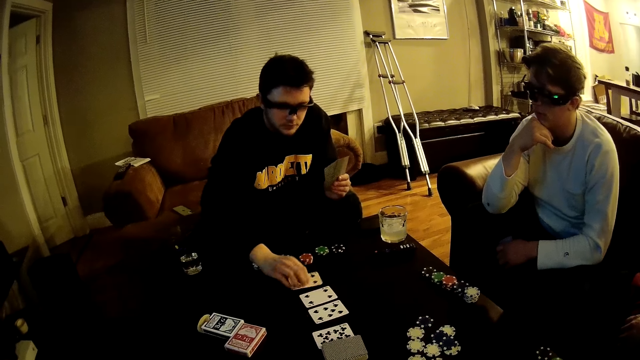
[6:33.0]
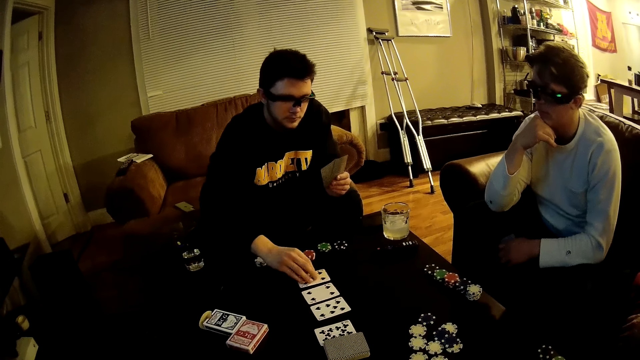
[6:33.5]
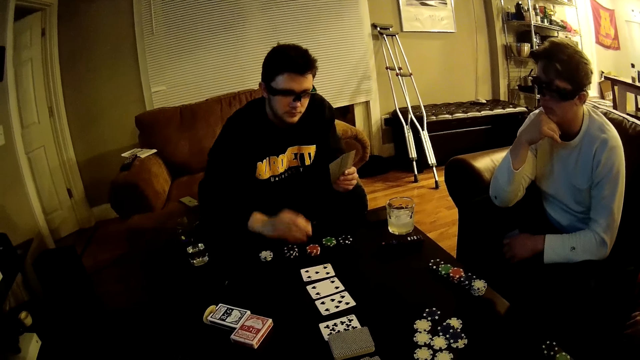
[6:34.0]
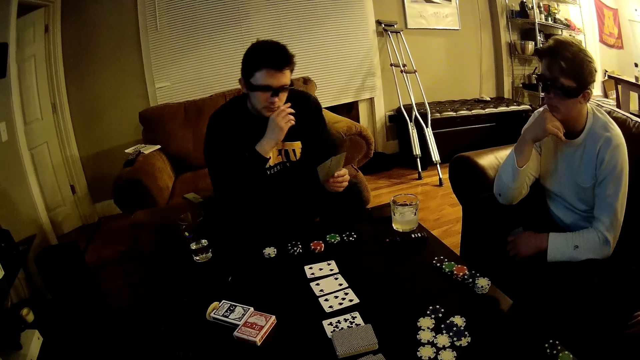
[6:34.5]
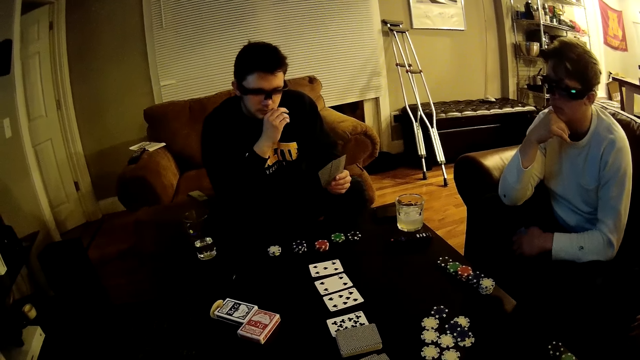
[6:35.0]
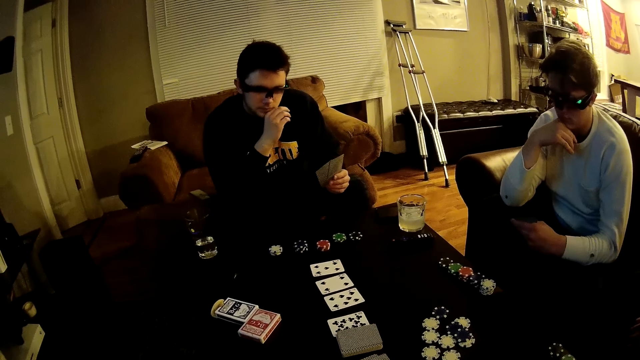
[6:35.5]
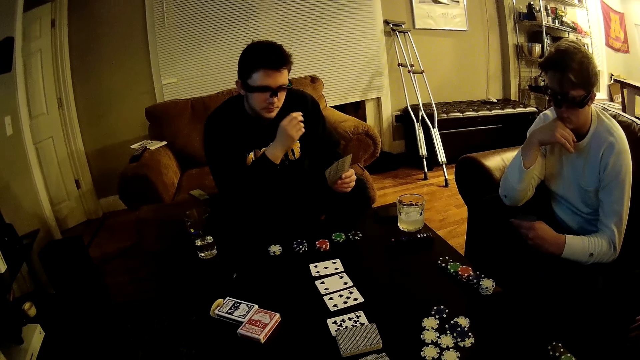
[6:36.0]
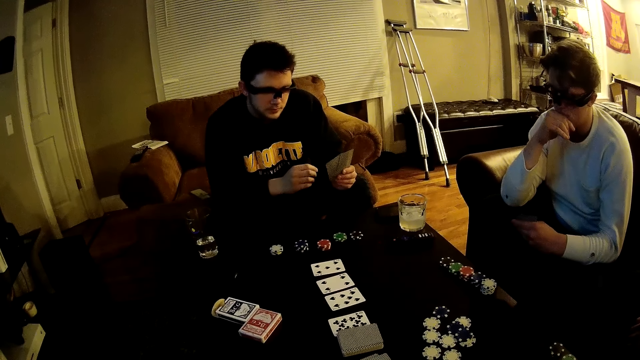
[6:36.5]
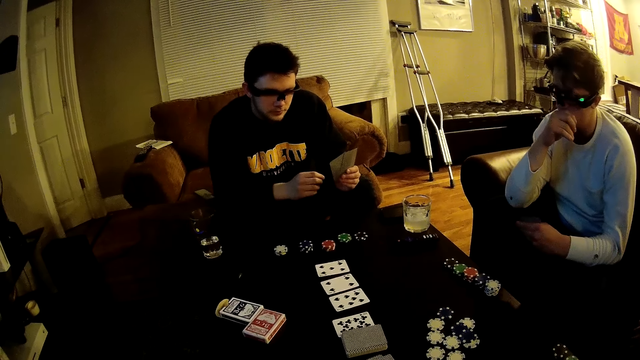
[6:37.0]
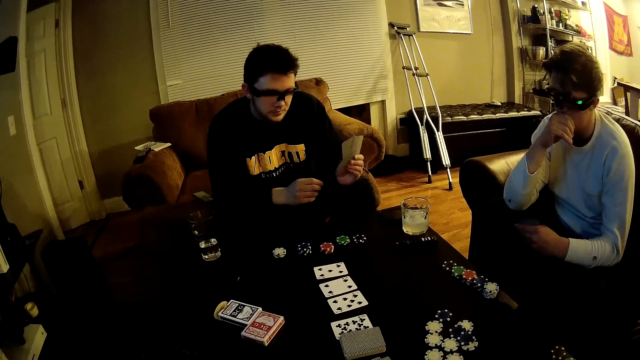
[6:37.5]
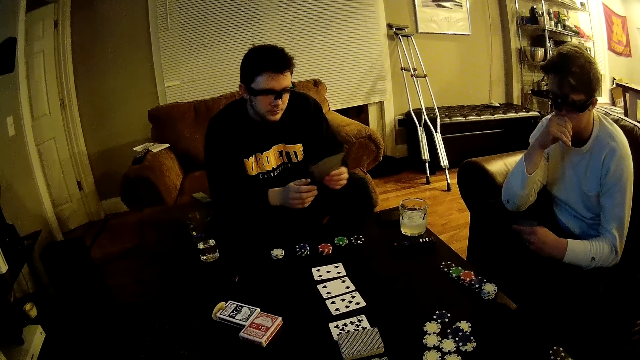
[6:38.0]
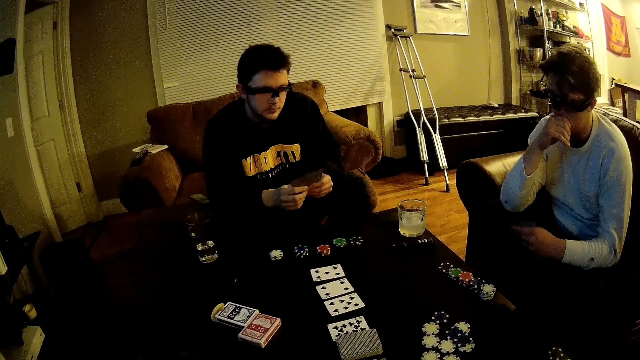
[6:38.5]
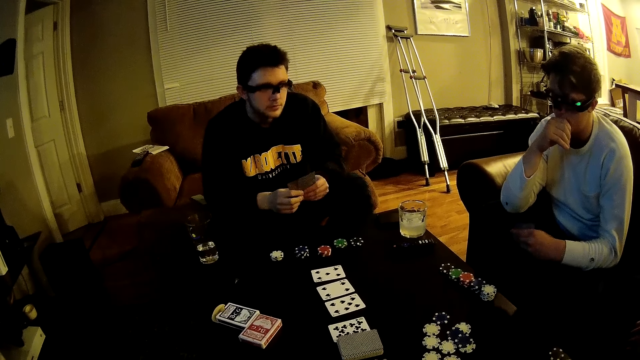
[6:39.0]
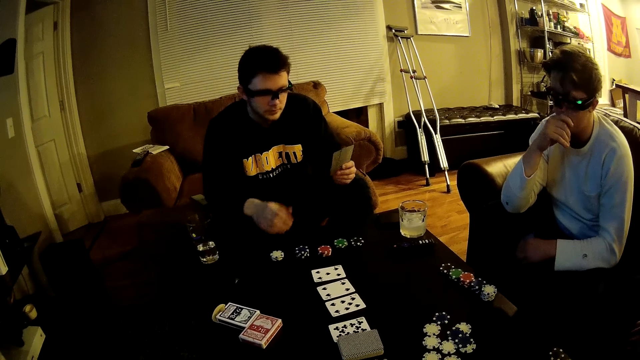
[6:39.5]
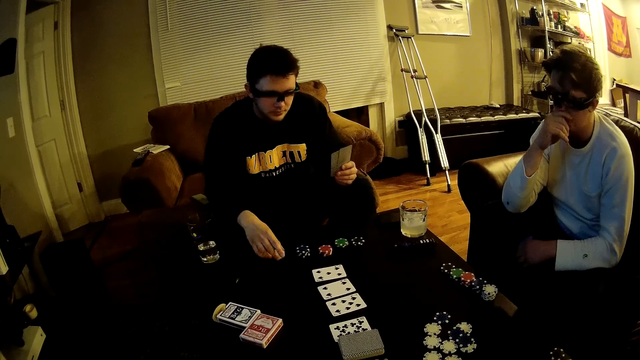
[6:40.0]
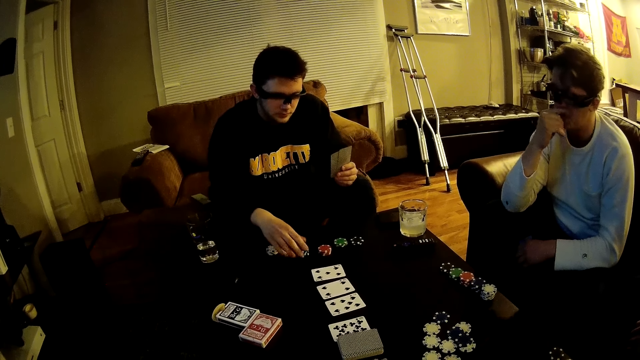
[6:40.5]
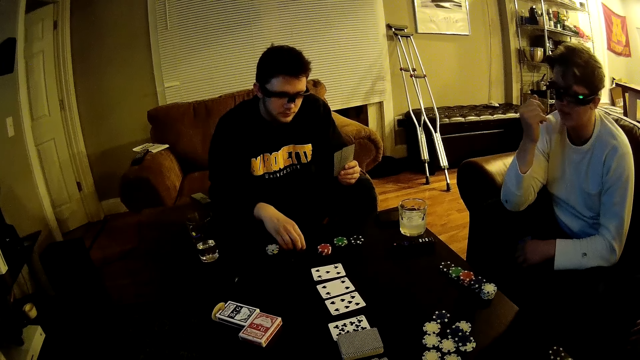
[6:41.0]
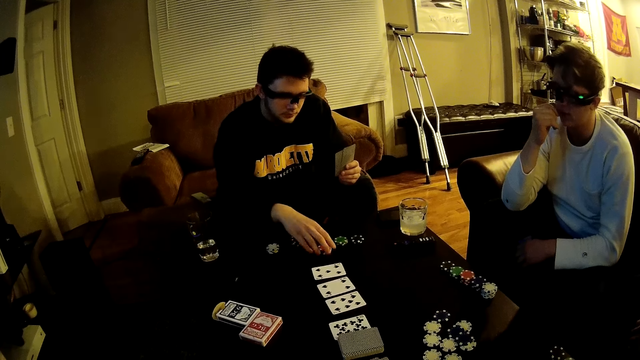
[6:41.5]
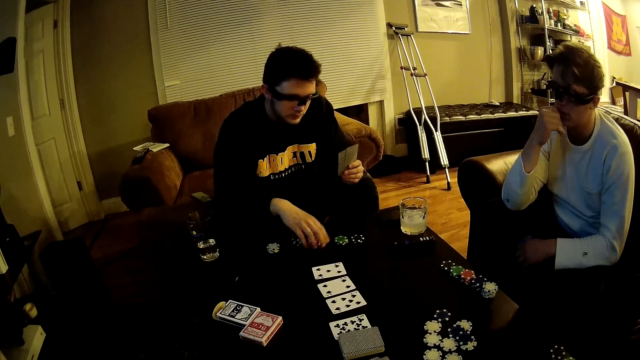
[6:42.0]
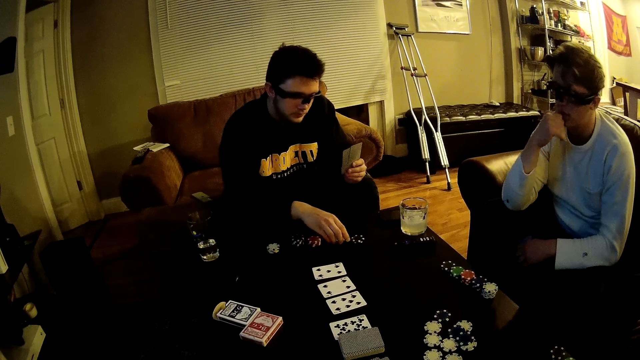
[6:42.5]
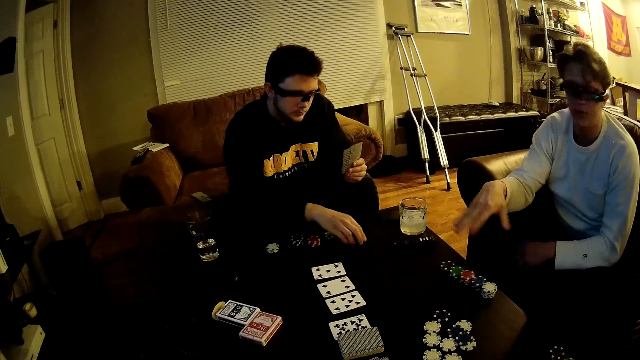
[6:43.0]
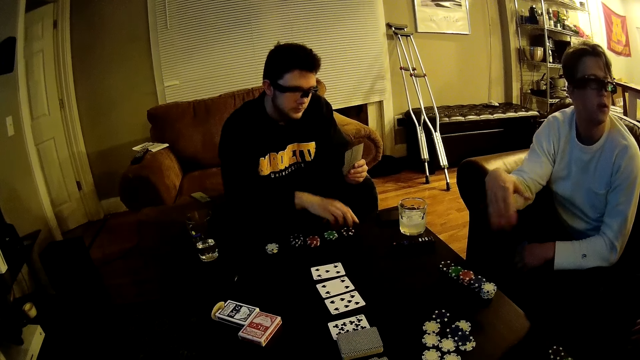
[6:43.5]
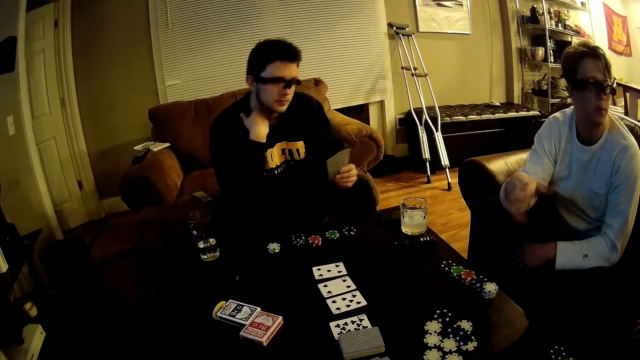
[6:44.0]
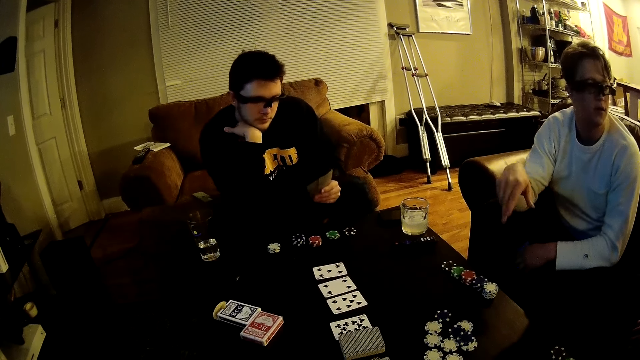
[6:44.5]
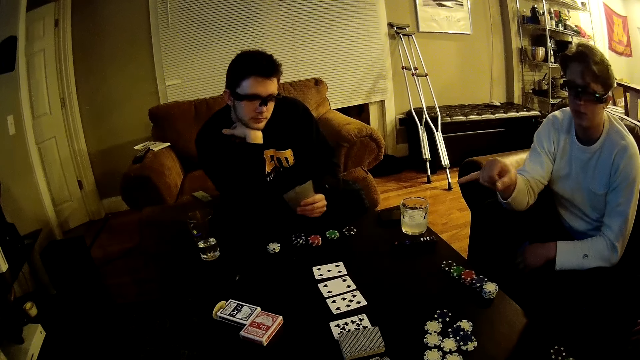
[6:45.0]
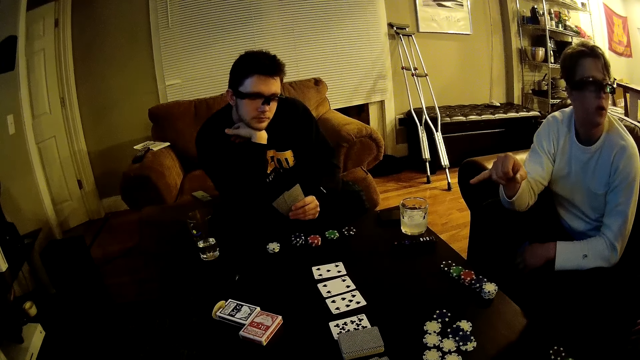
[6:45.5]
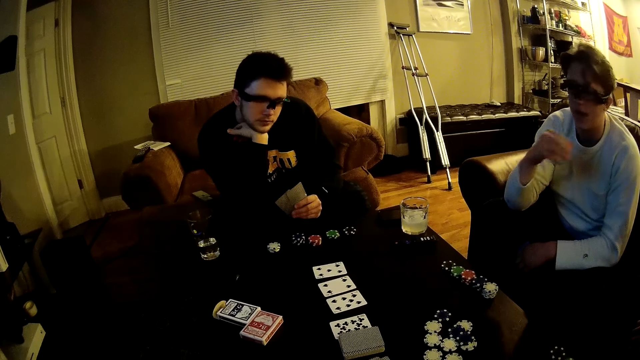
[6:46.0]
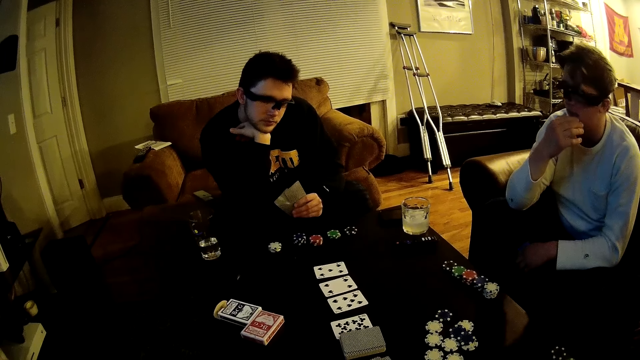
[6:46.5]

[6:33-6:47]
A man places the card in his right hand on the table. He touches his face with his right hand. He moves a stack of poker chips on the table with his right hand repeatedly.

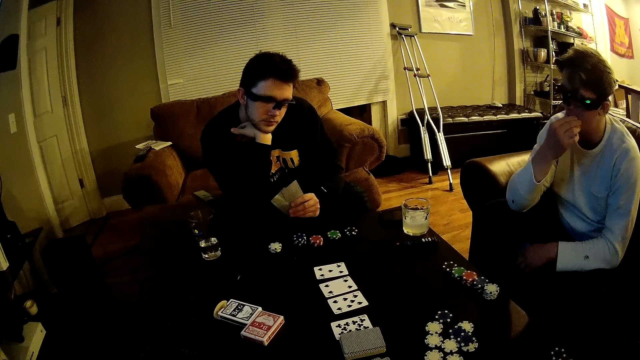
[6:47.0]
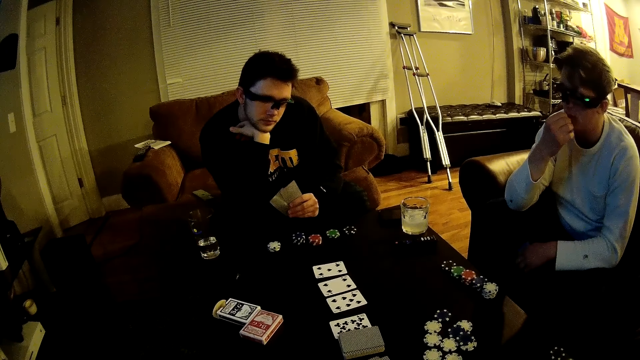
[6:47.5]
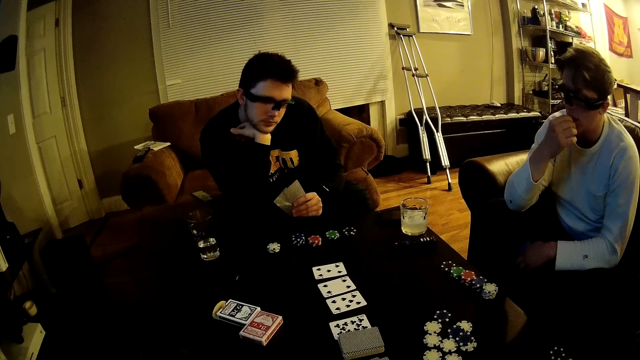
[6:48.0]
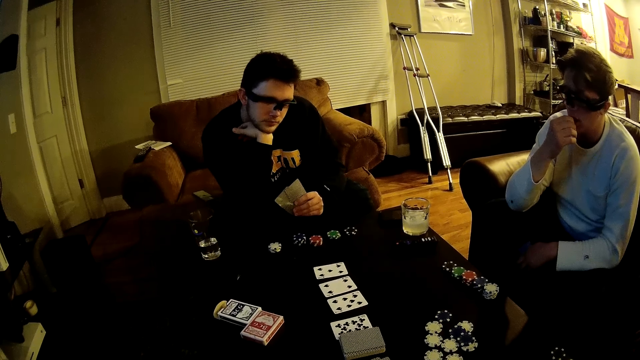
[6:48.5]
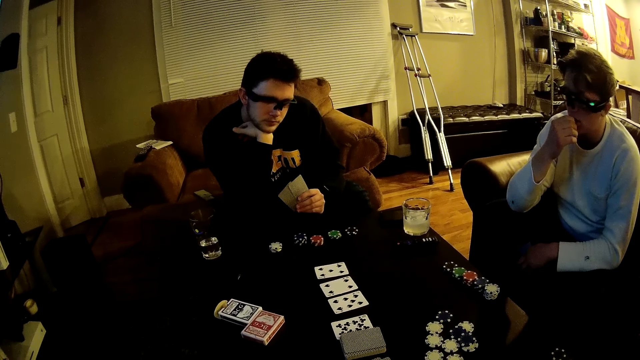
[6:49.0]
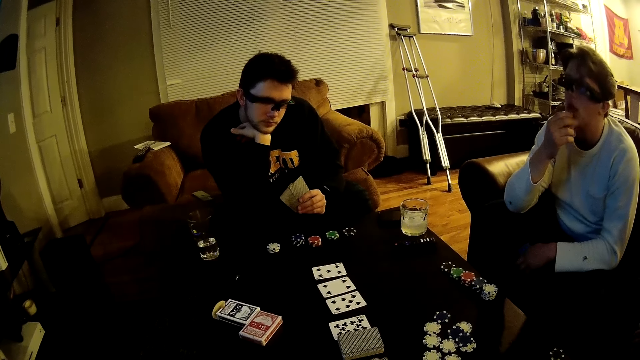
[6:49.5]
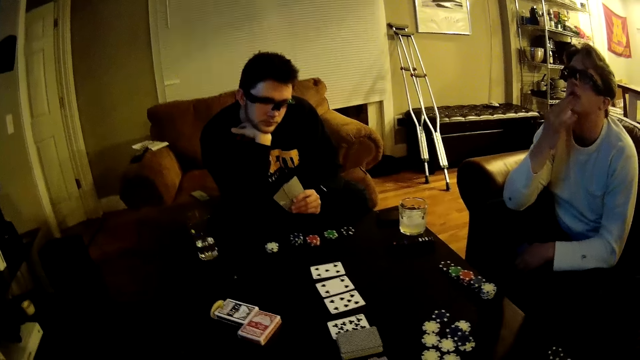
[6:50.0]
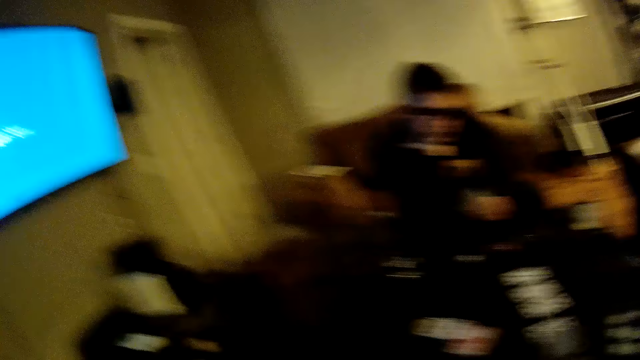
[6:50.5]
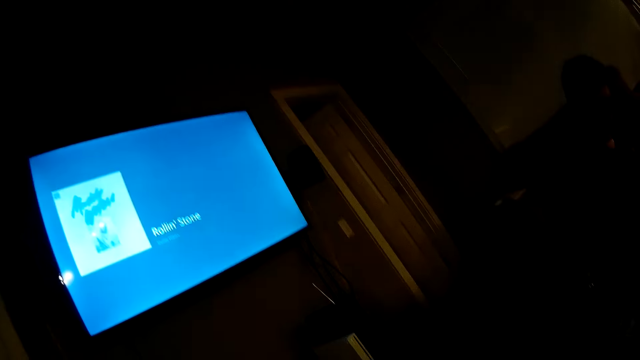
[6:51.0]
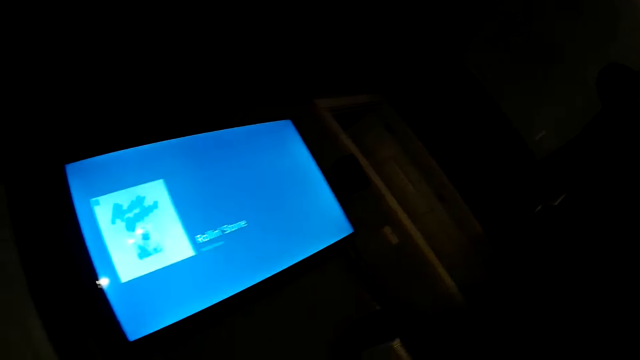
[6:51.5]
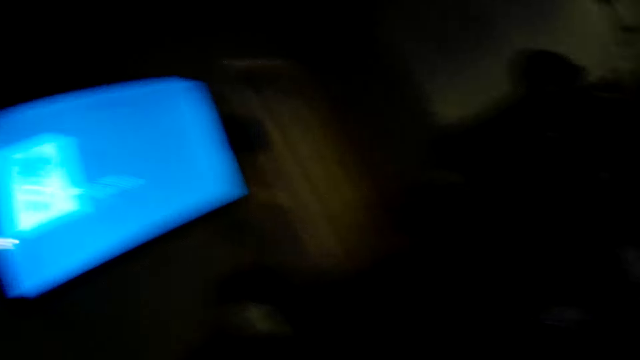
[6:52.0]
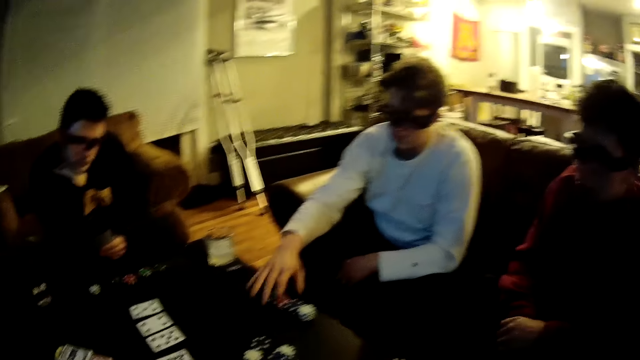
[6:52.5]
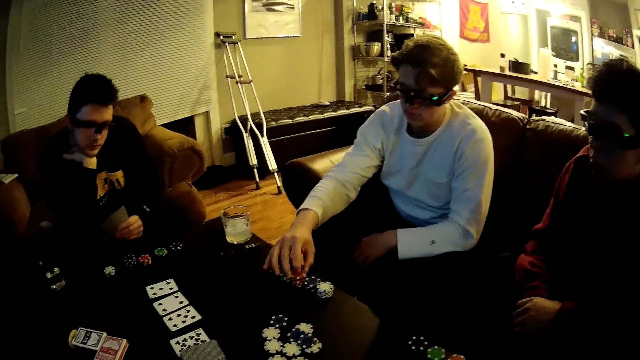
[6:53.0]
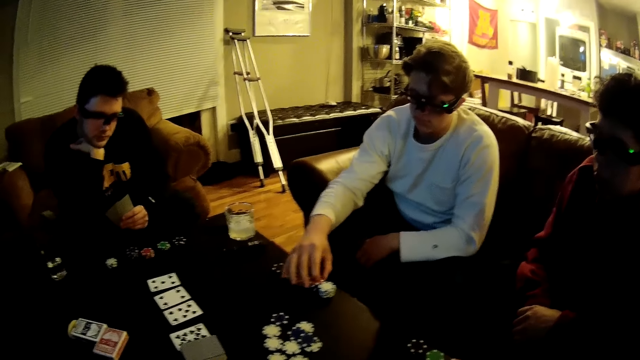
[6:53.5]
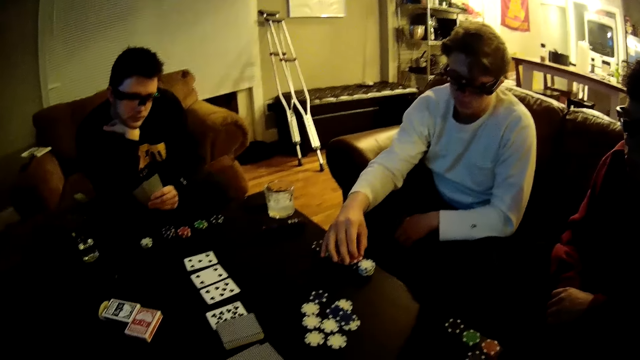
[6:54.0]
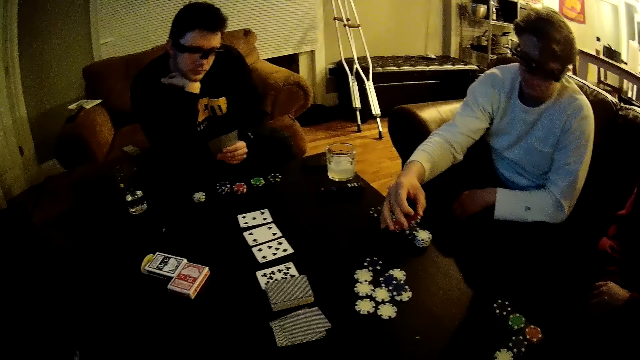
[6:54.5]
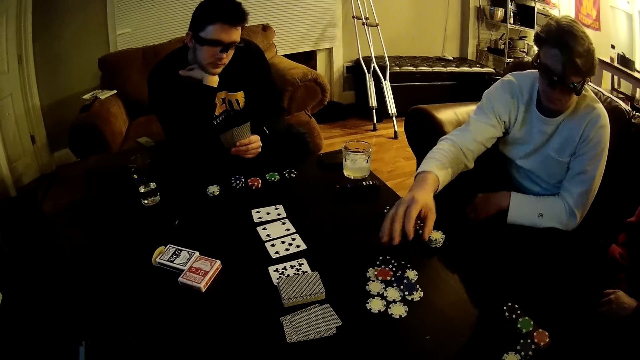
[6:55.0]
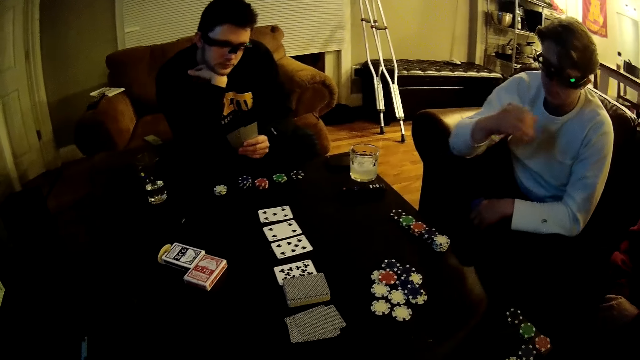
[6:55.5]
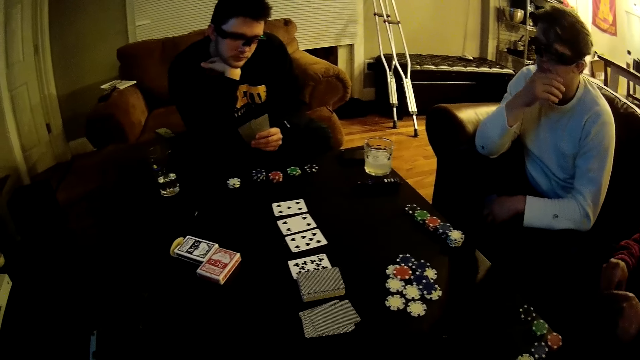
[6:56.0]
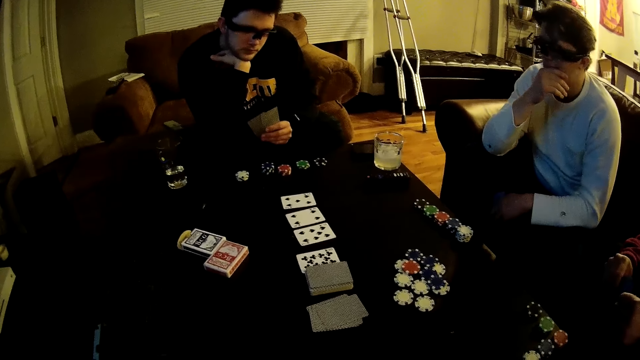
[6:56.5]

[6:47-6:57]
A man picks up a poker chip from a stack of poker chips on the table with his right hand. He picks up a poker chip from the stack of poker chips again. The man places the poker chips in his right hand on the table.
